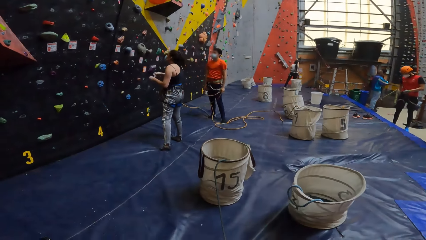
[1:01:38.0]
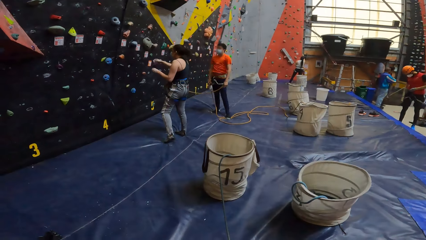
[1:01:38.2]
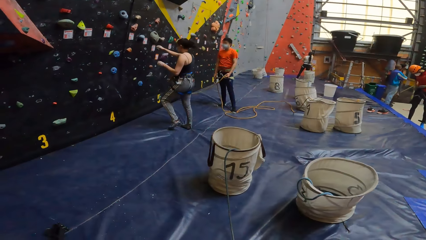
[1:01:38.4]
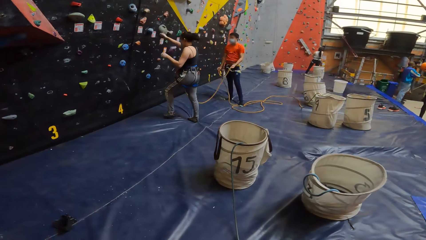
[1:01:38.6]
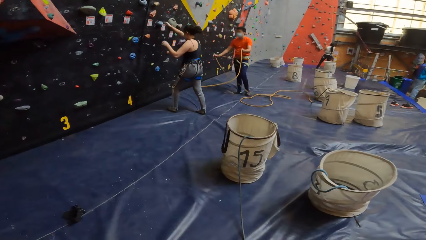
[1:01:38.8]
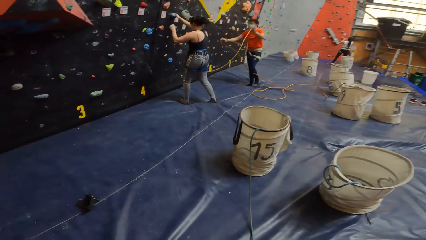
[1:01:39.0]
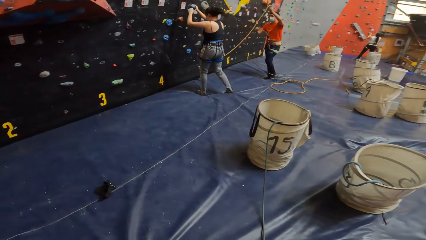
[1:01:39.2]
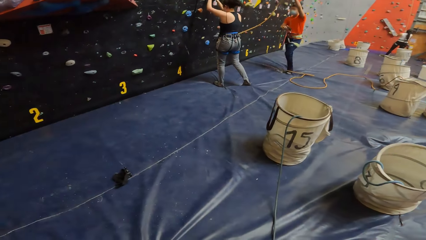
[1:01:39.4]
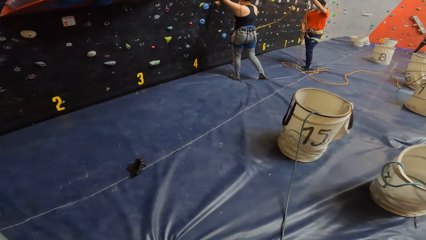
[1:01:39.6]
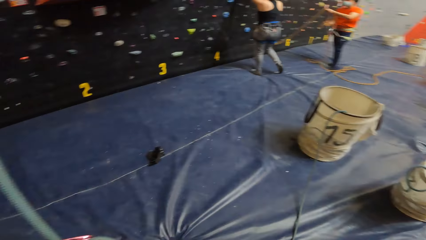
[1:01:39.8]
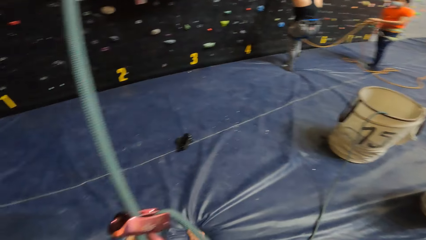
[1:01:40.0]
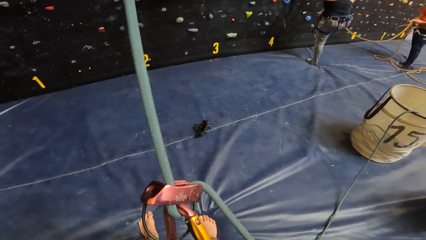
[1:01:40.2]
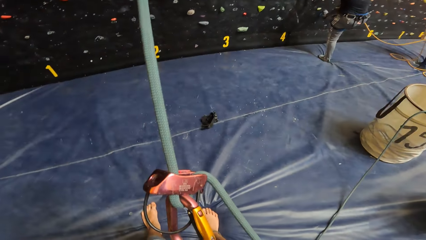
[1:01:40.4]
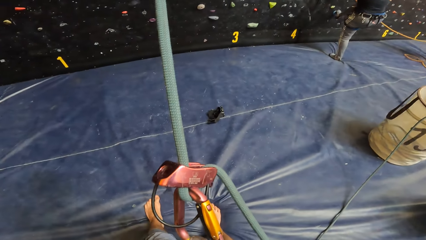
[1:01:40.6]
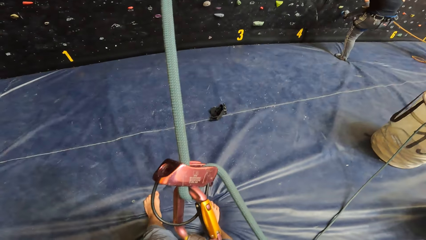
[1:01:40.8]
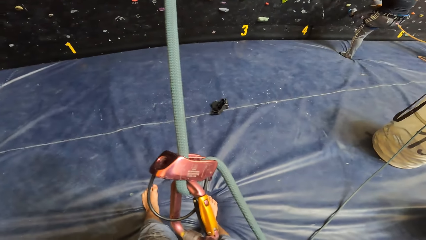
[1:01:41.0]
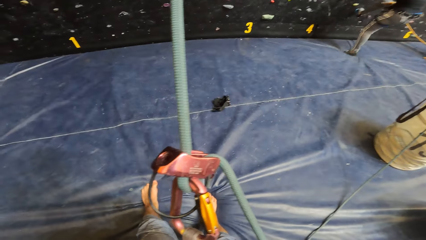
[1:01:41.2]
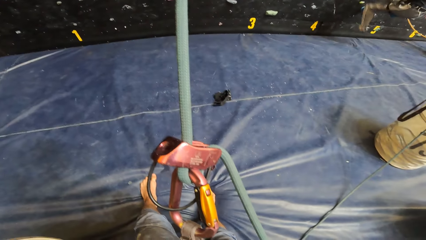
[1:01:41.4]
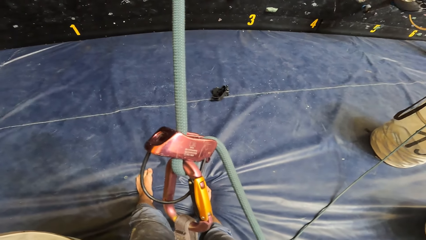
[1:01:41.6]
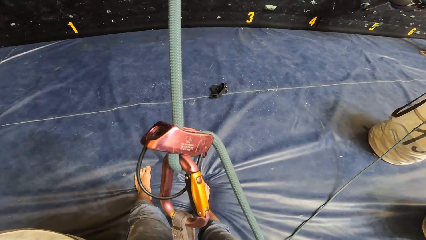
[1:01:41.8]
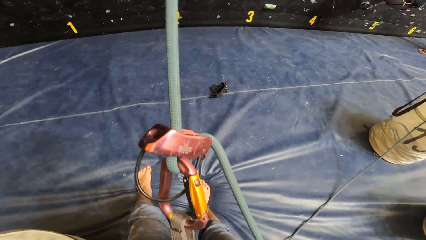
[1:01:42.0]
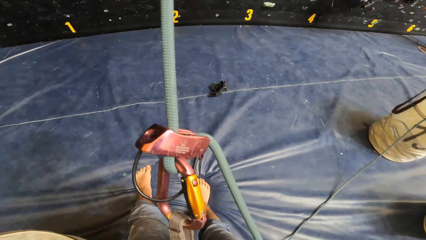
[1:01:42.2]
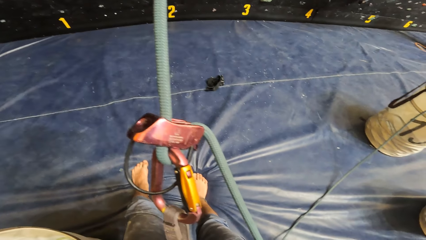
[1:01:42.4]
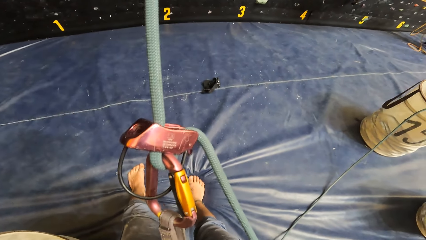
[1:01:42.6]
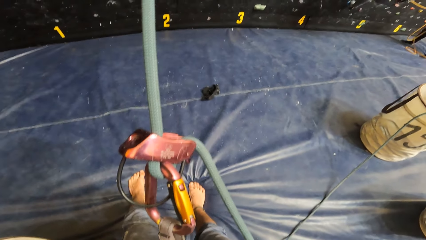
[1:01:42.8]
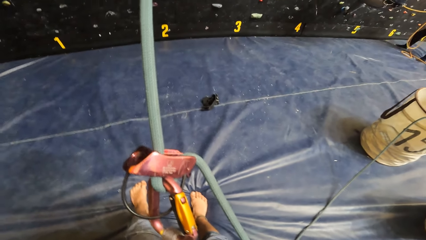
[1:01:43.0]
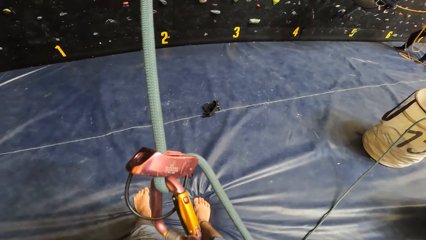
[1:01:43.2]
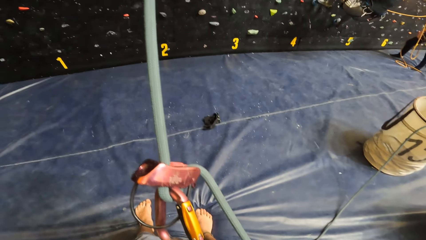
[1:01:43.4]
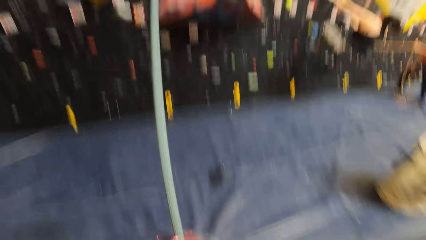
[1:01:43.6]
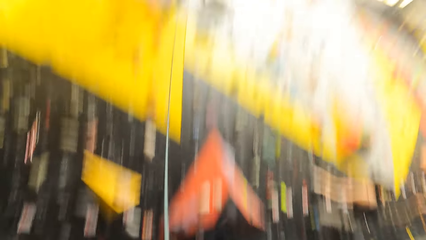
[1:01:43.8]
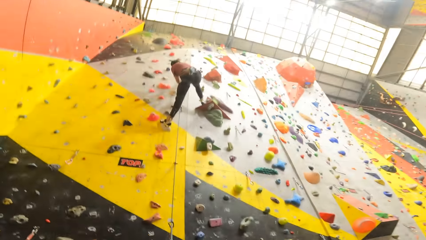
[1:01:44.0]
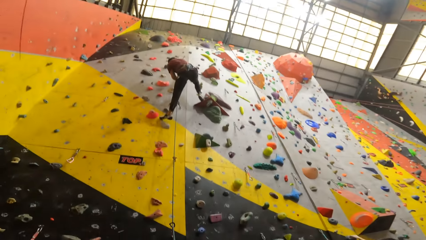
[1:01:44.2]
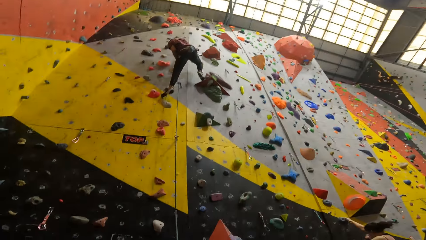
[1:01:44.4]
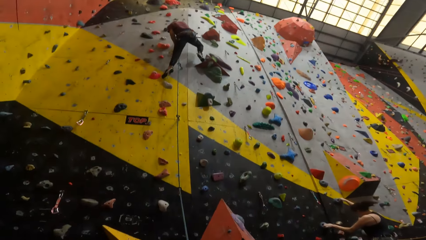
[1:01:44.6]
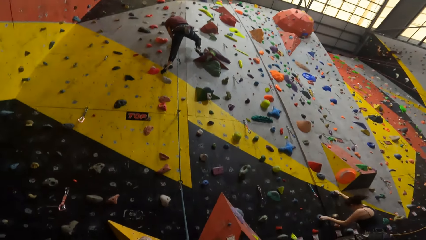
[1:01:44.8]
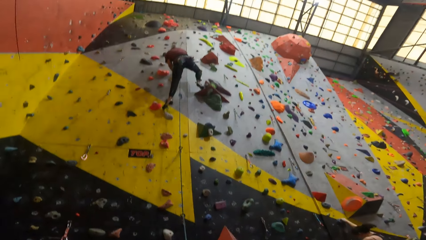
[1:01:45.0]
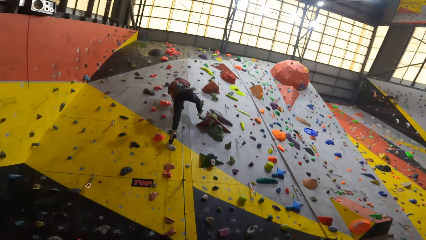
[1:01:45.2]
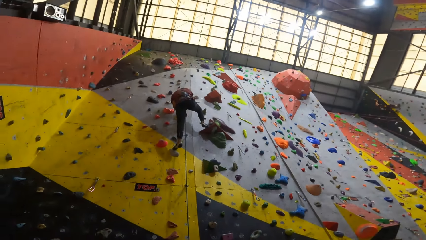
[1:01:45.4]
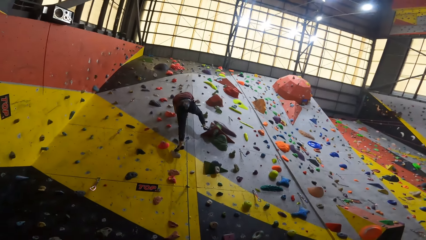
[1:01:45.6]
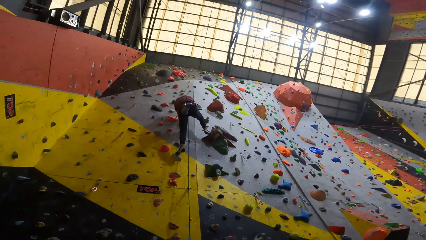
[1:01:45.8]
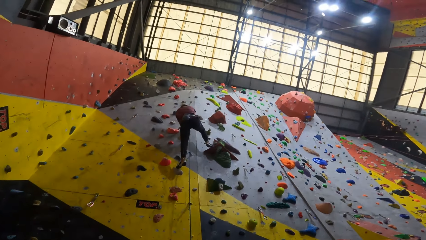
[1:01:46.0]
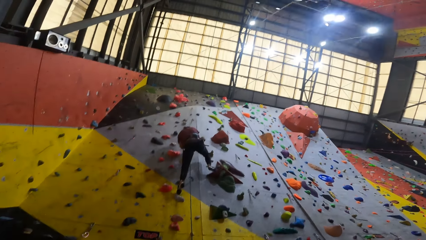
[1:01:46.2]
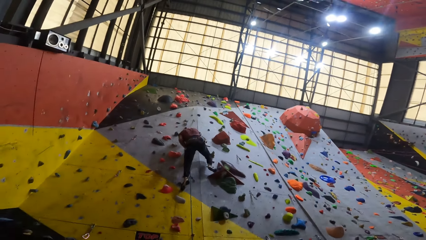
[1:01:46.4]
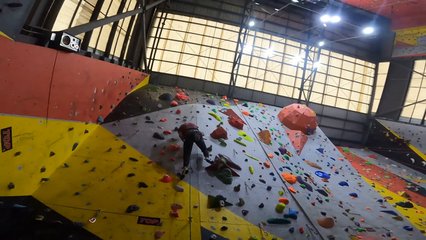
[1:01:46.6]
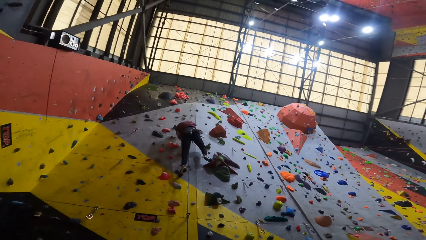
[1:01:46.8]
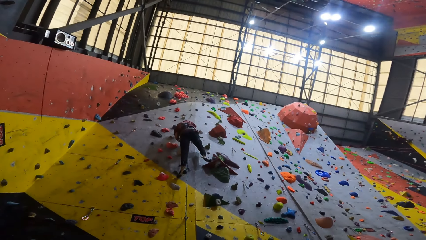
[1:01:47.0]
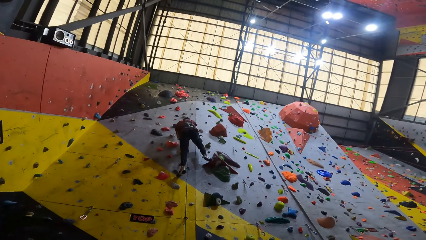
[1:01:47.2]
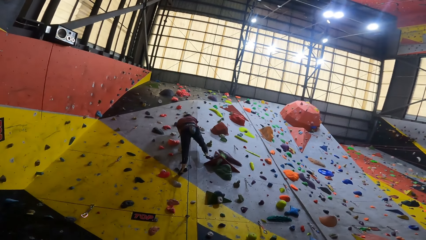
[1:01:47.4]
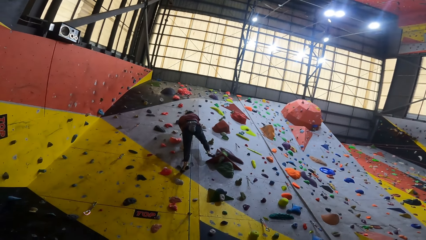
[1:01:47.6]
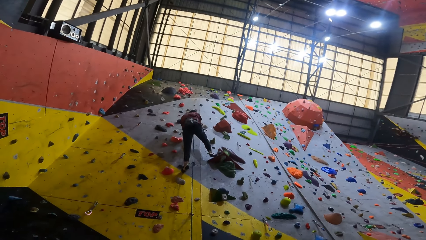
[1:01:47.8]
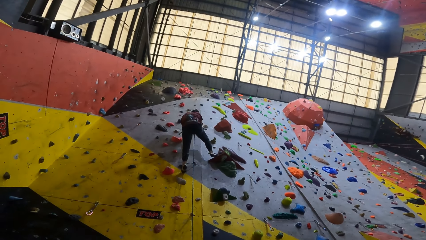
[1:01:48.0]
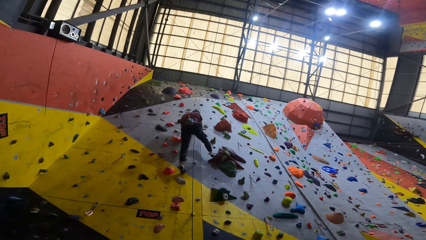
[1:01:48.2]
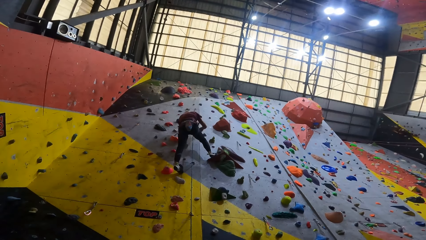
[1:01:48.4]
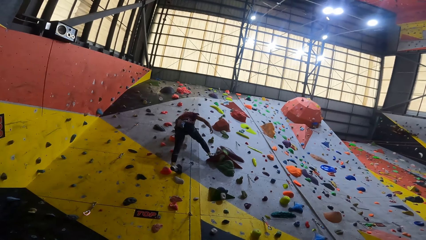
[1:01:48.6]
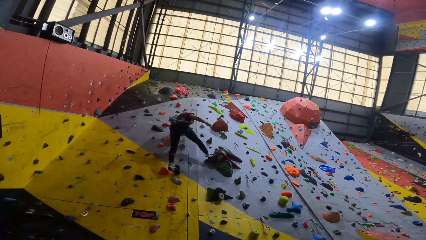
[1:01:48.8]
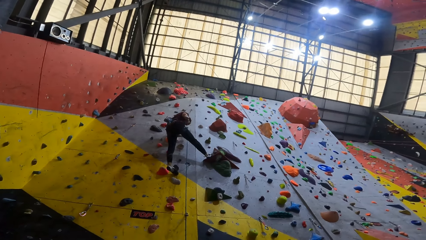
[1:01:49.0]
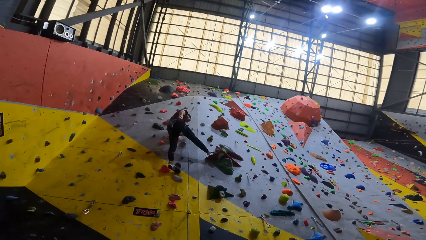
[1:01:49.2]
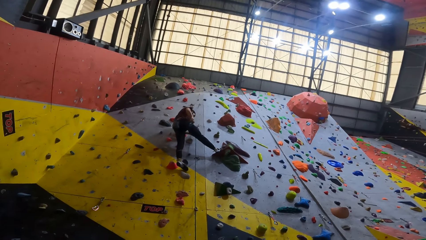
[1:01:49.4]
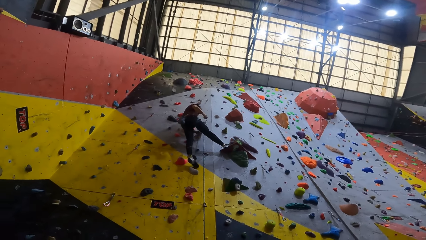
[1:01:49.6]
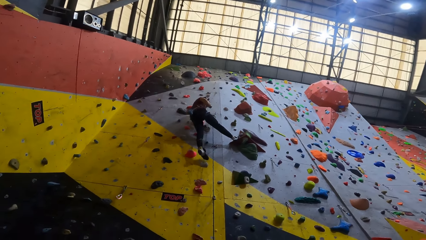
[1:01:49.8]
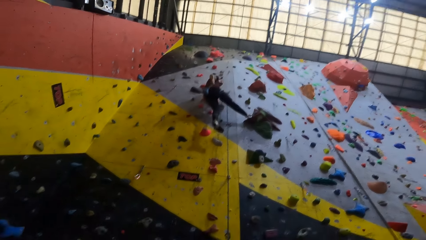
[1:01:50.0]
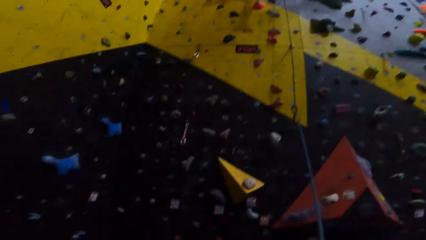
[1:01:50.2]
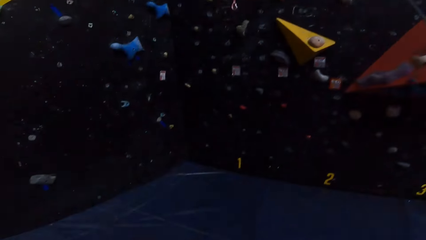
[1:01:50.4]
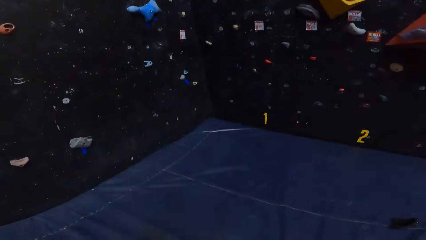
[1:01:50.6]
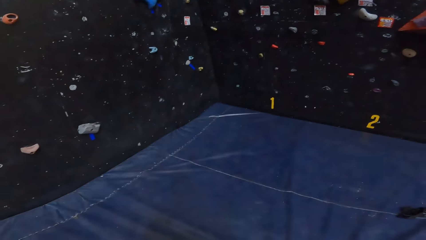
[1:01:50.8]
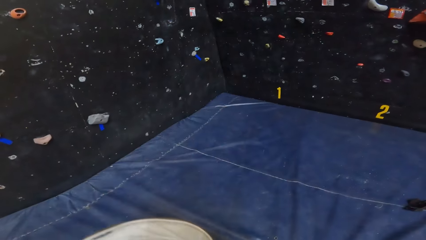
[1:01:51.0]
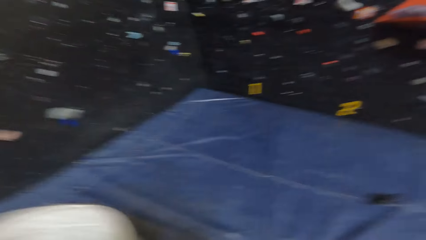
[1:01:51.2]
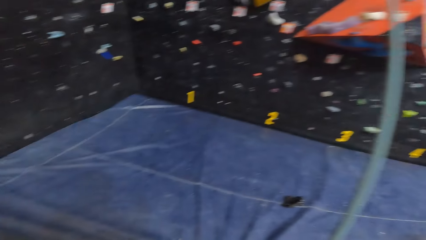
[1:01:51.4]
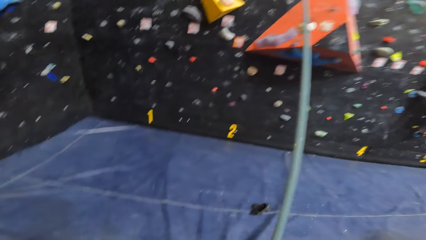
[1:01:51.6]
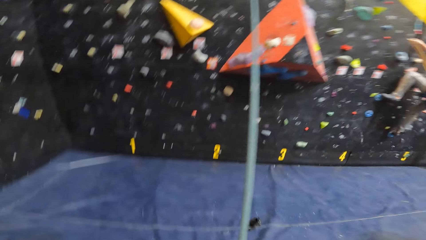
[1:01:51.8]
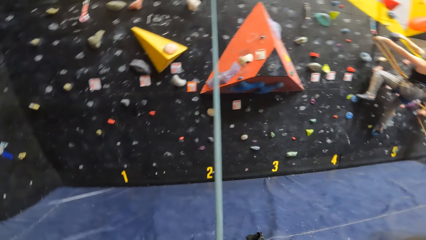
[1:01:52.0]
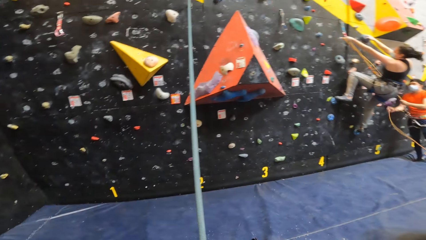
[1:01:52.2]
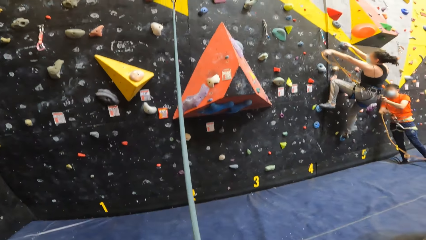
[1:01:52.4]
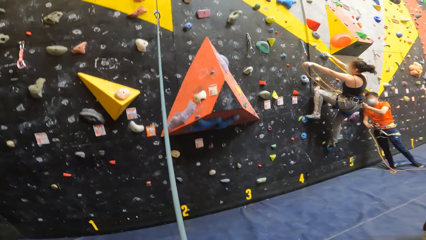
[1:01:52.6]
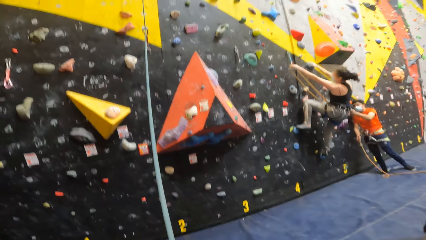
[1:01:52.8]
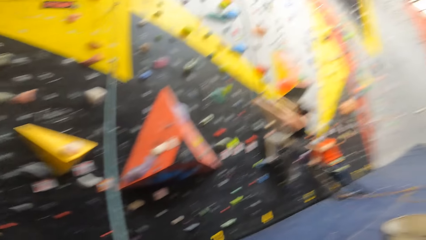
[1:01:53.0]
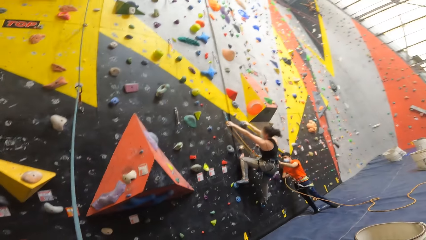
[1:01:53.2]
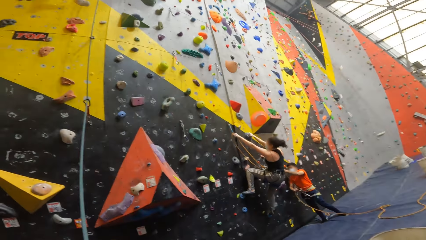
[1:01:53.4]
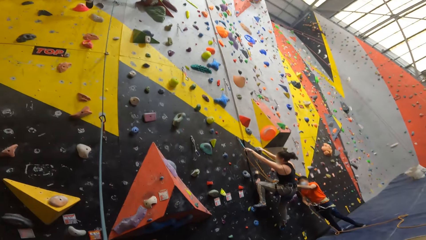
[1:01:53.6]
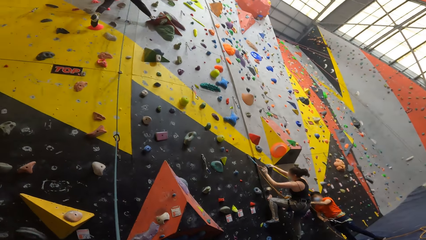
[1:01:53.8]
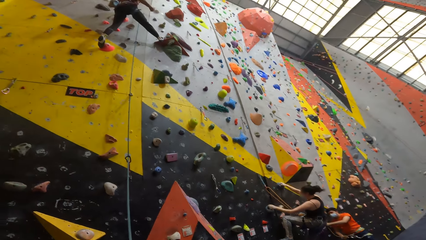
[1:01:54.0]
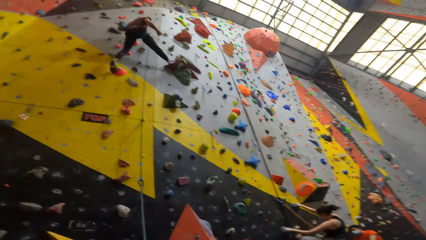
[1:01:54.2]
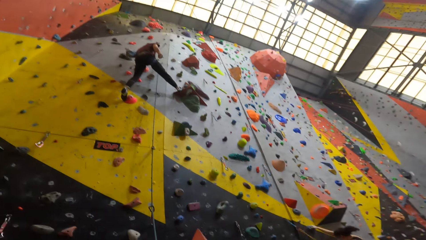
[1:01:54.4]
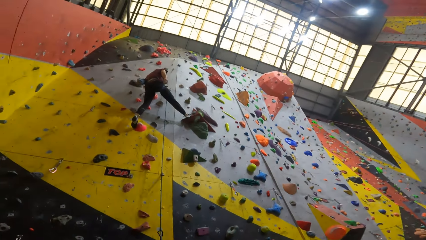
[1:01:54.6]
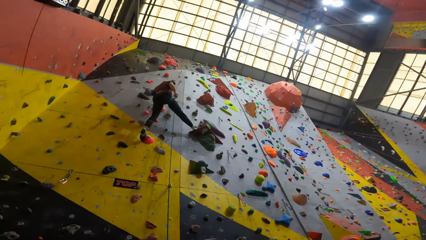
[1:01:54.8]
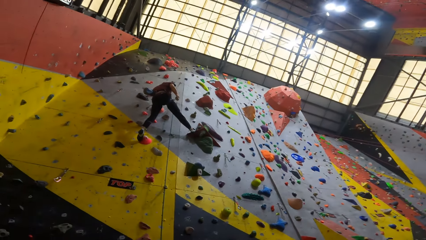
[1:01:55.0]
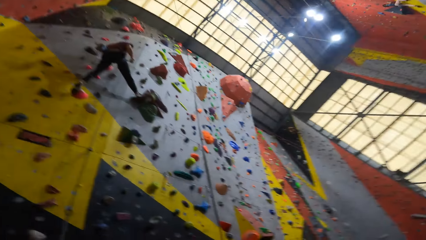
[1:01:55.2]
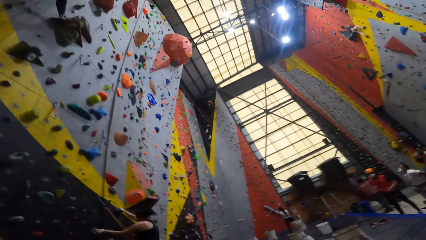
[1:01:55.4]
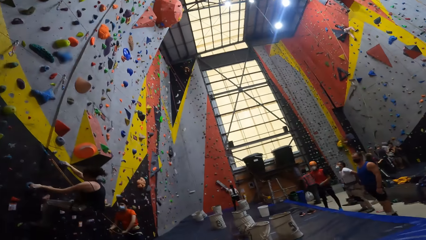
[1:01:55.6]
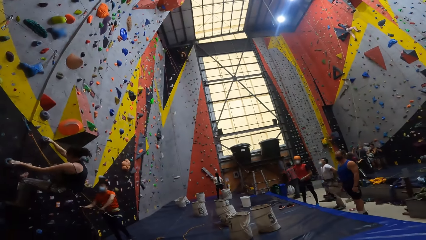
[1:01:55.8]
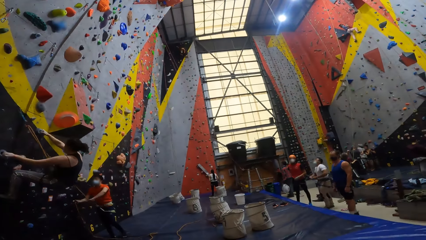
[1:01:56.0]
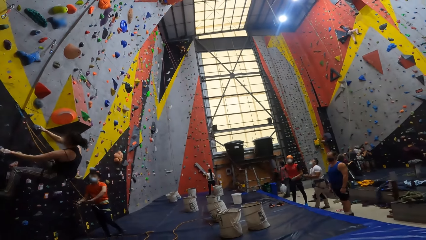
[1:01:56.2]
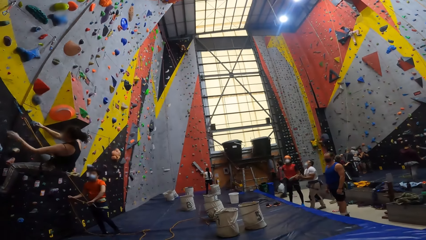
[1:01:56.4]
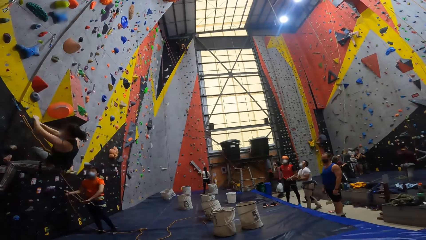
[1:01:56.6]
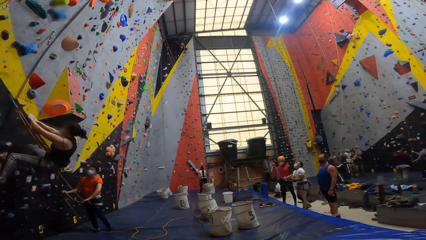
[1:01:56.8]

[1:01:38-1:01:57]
The camera wearer holds the rope. They look at the rope lock. They look at a man. The man climbs down the boulder wall. The camera wearer looks around the room.
